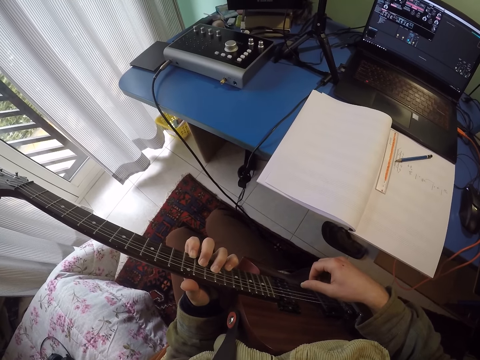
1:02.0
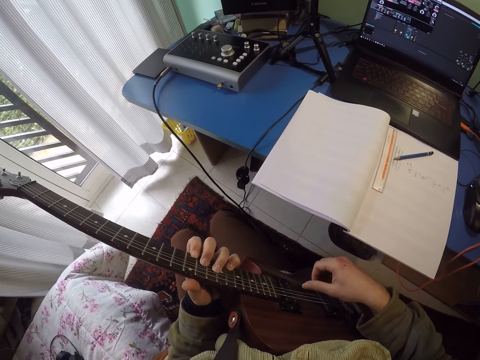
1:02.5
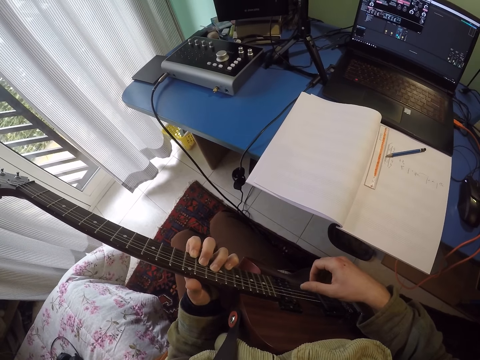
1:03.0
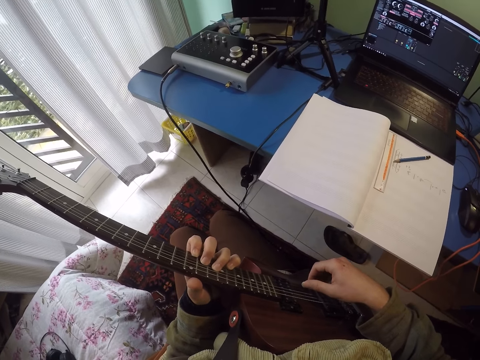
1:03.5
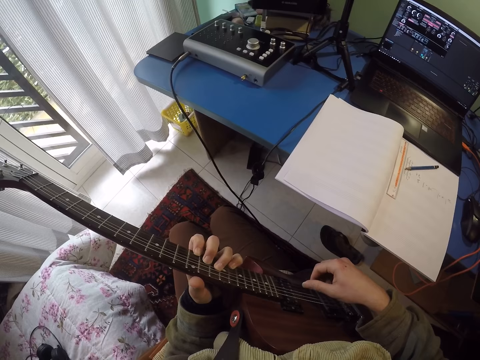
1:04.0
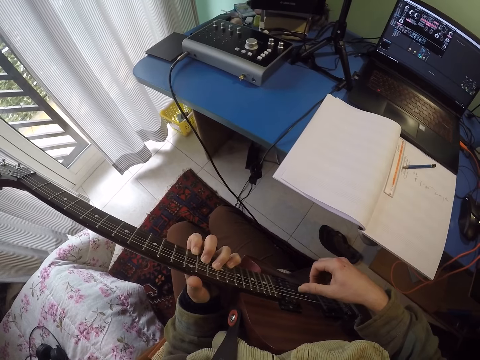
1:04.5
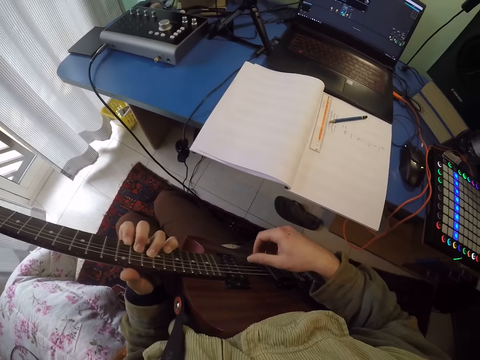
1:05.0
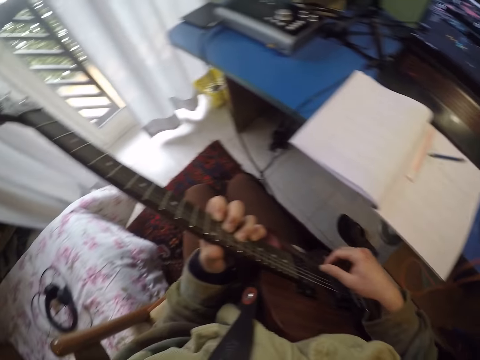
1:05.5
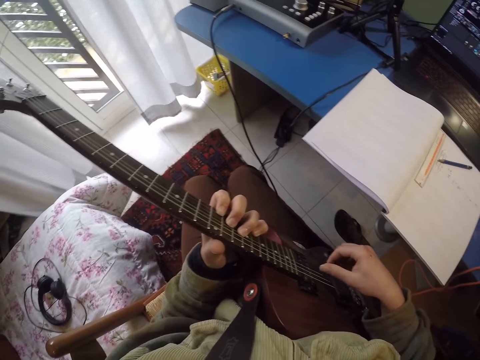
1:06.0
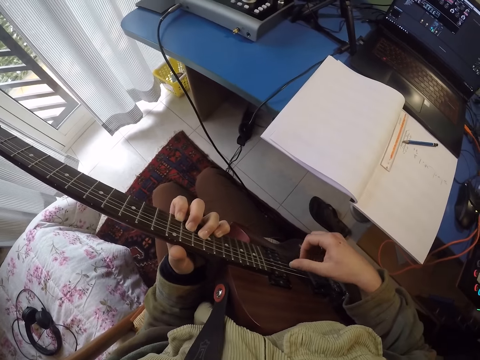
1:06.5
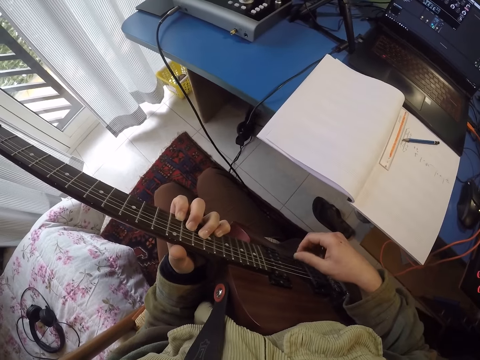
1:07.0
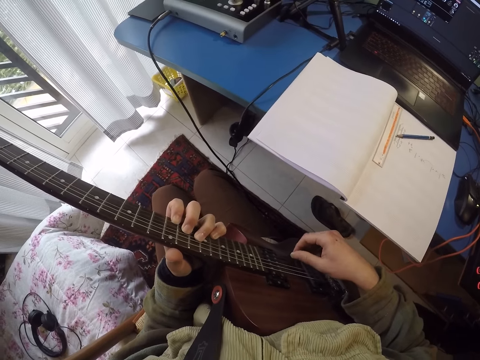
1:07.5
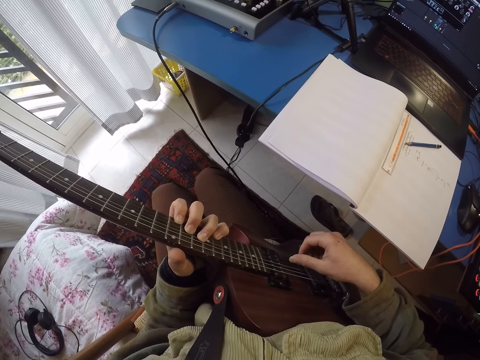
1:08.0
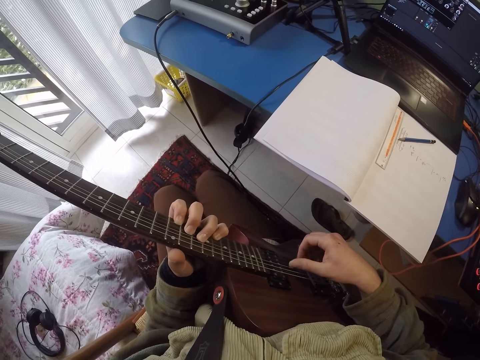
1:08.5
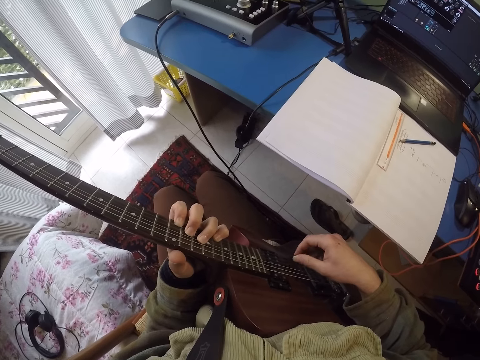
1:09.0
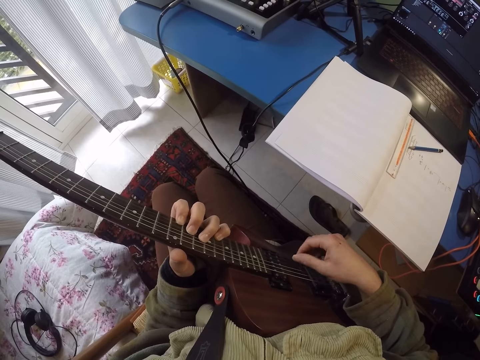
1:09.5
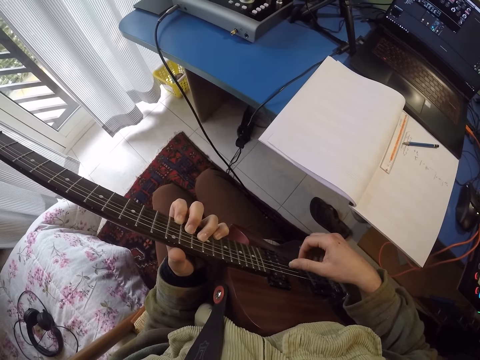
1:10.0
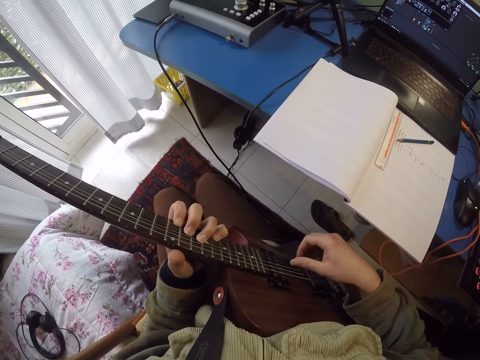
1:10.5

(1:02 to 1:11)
The camera wearer looks around a room. They play a guitar.

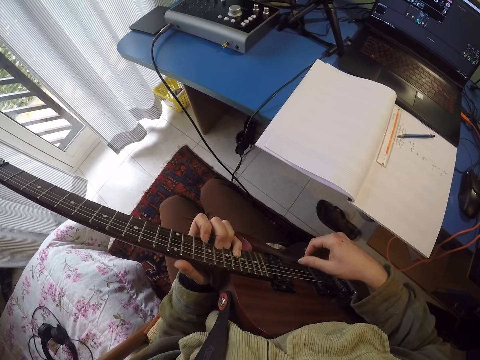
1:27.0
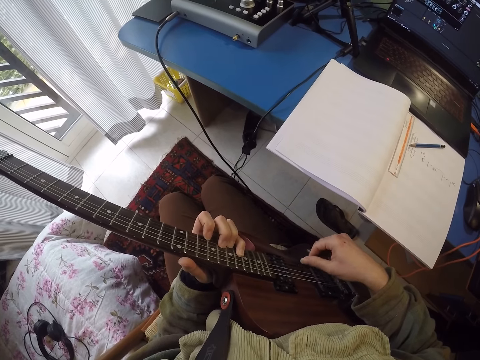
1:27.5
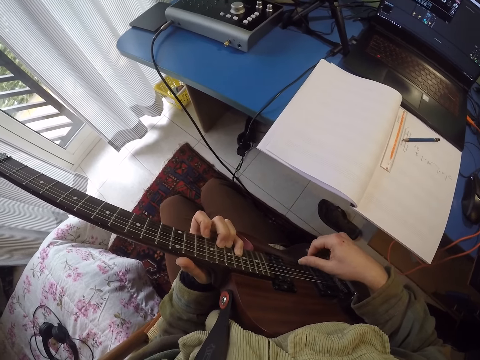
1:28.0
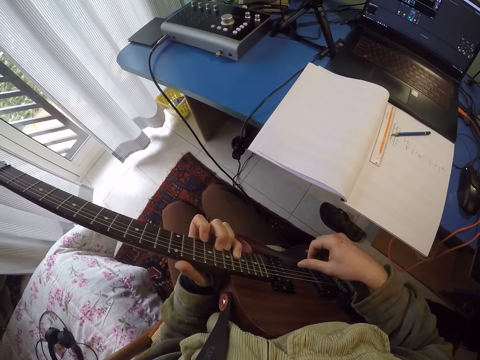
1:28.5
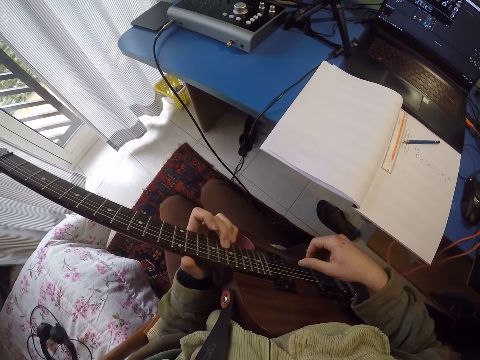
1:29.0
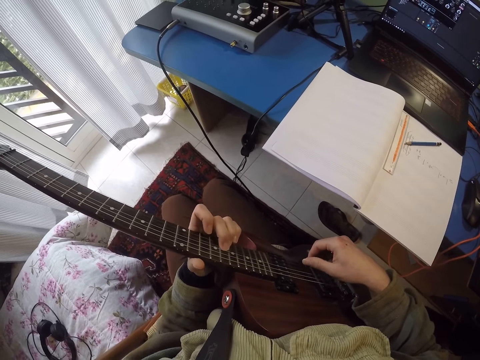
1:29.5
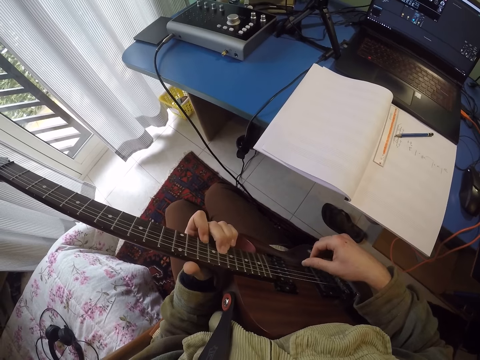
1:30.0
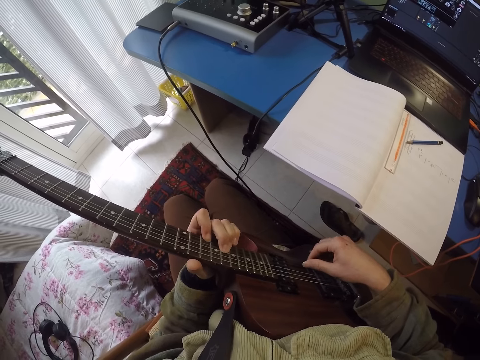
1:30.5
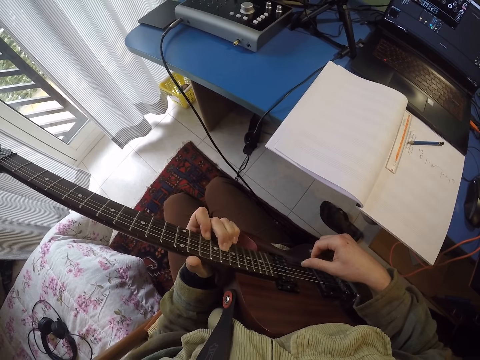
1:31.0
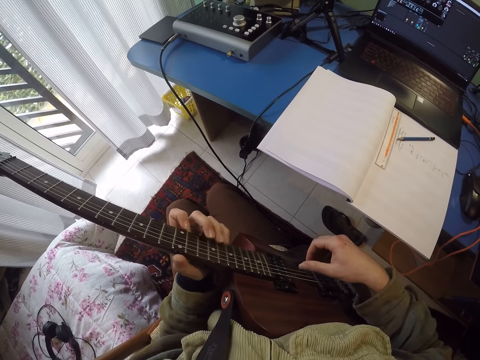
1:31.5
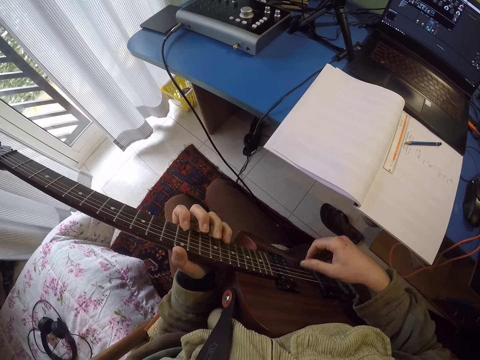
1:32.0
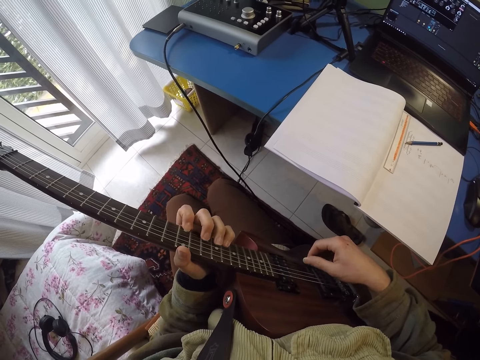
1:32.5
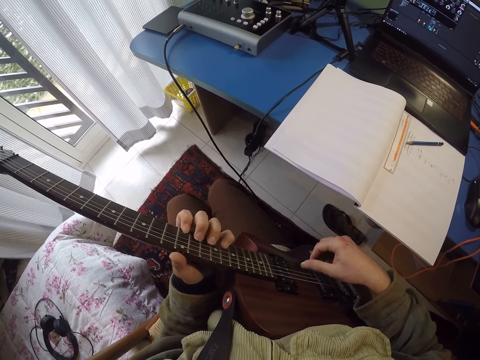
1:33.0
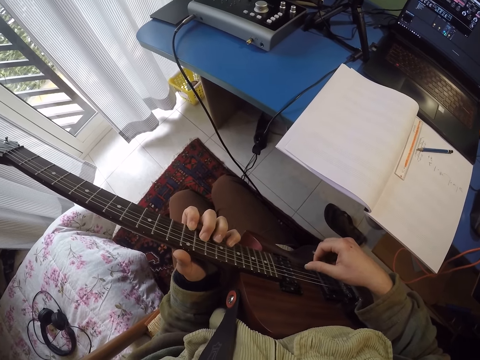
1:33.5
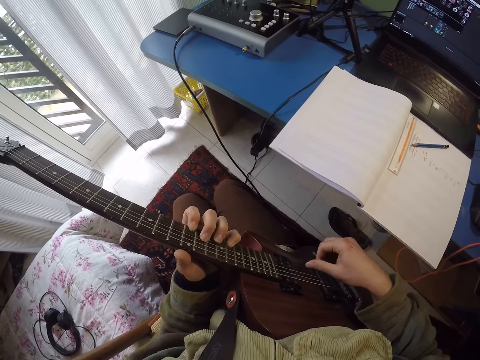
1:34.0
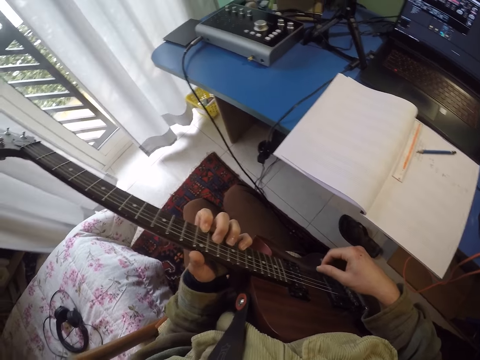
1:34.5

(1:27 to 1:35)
The camera wearer looks around a room. They play a guitar.

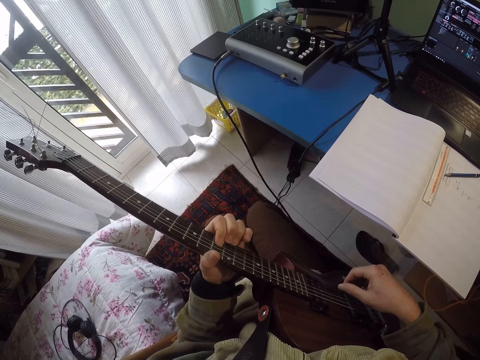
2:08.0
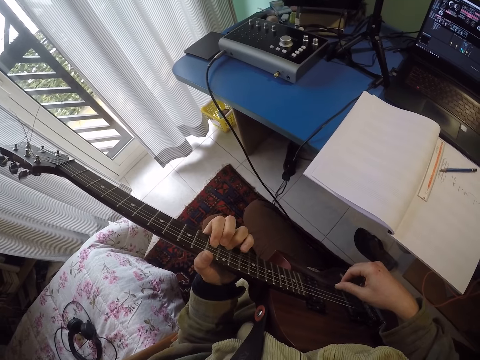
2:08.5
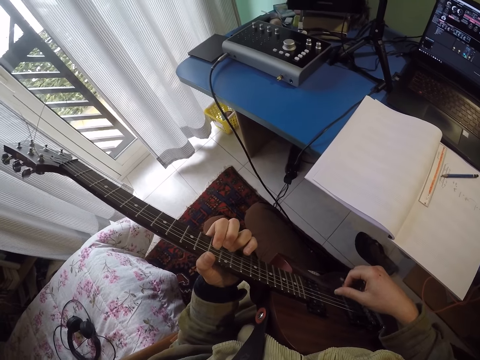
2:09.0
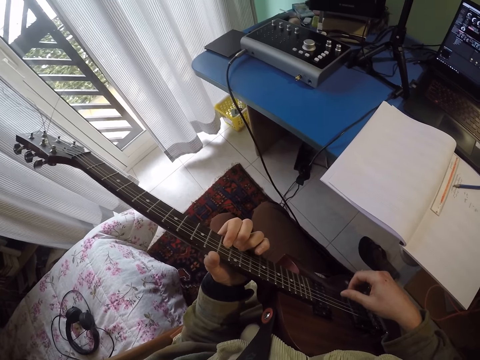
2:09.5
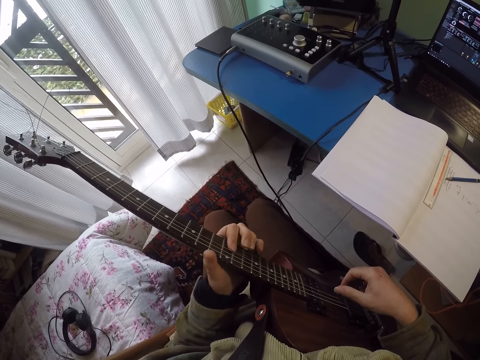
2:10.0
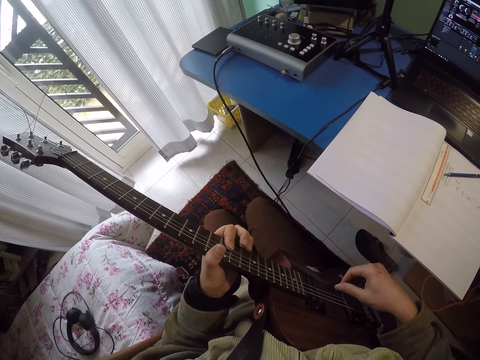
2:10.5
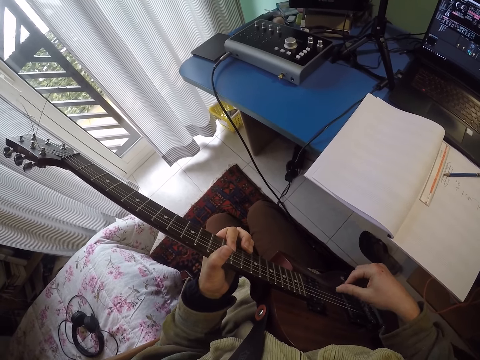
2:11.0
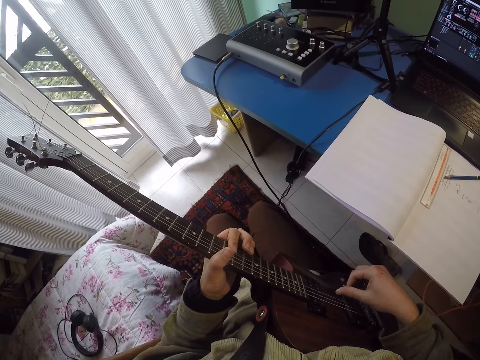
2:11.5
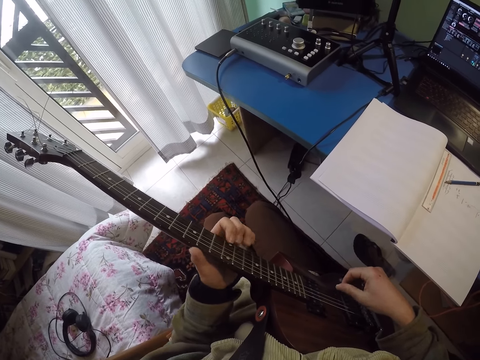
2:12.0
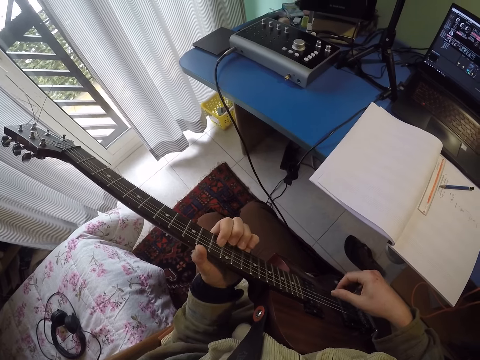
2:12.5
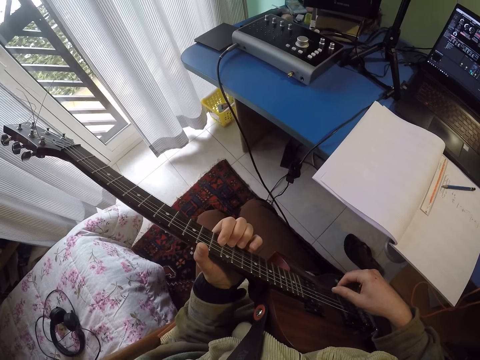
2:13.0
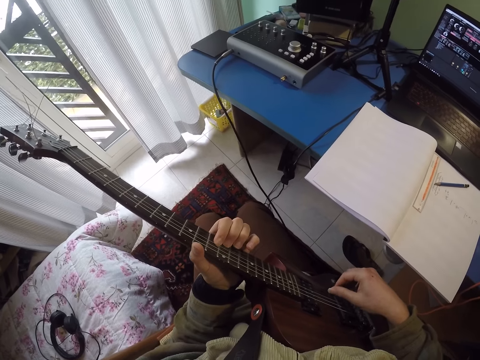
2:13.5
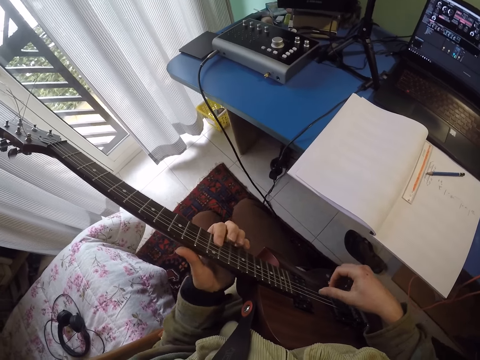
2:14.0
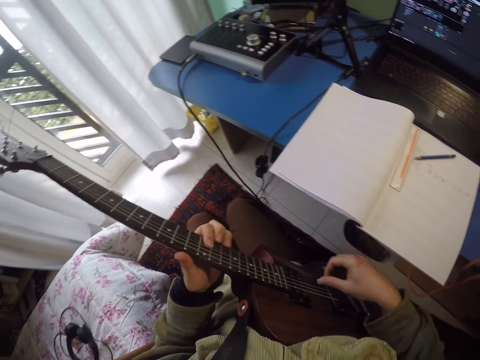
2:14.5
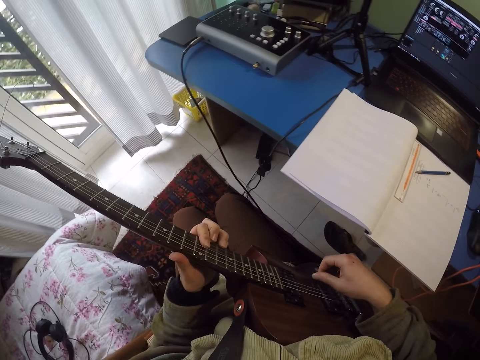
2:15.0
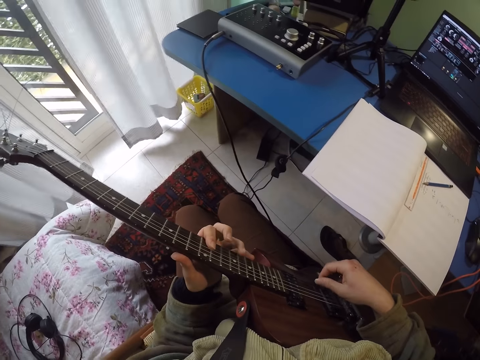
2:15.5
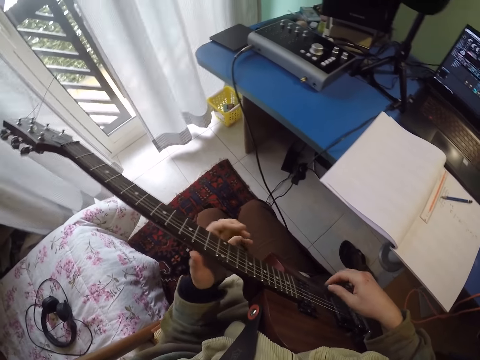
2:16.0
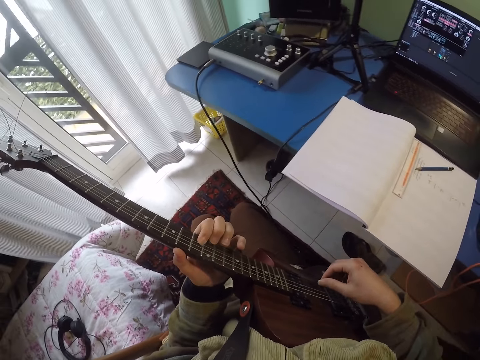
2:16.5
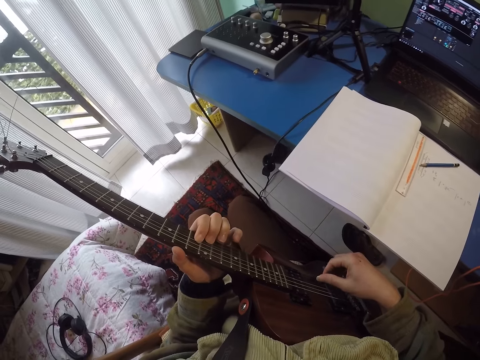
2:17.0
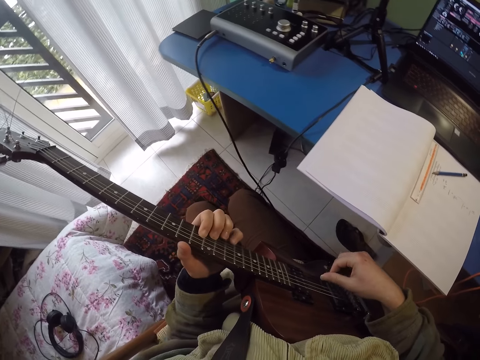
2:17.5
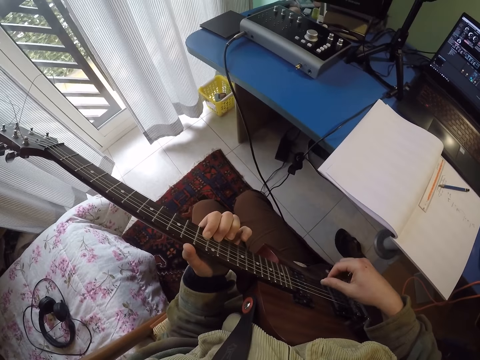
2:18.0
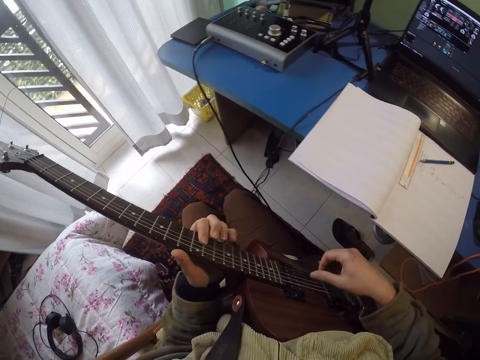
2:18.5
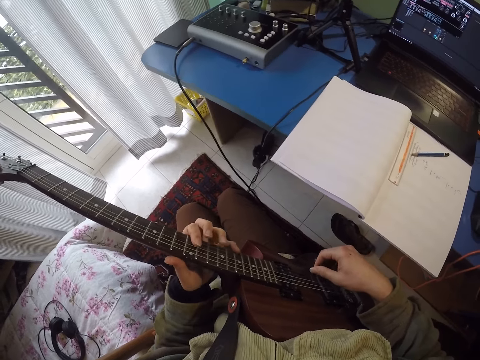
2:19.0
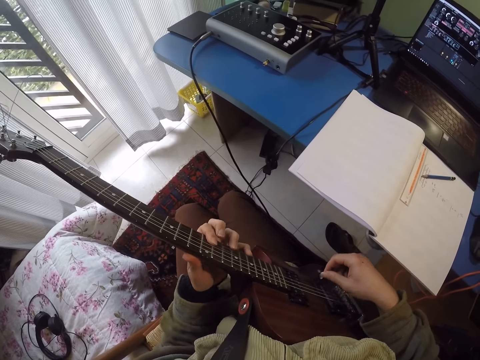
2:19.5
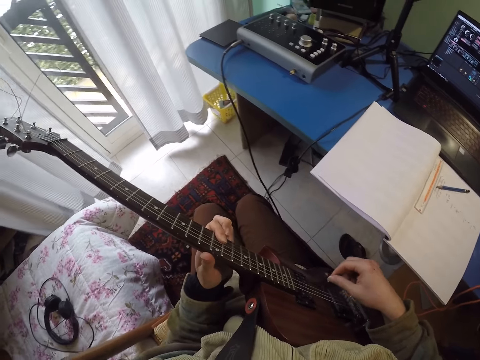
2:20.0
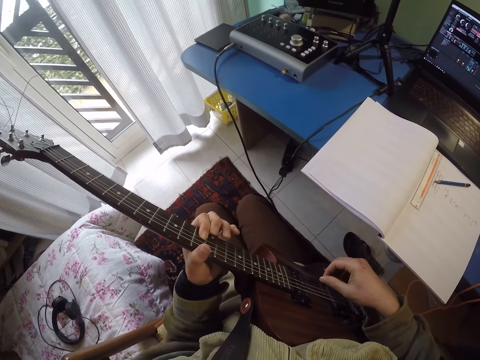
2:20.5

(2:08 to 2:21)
The camera wearer looks around a room. They play a guitar.
